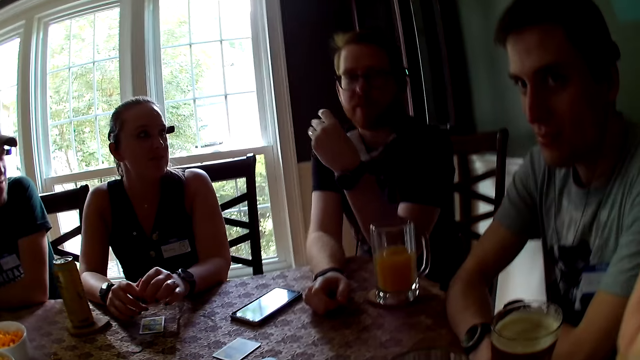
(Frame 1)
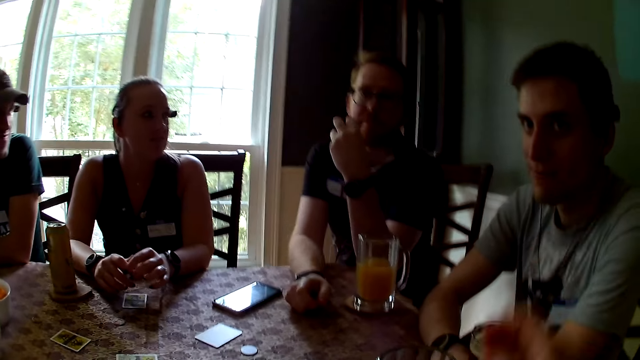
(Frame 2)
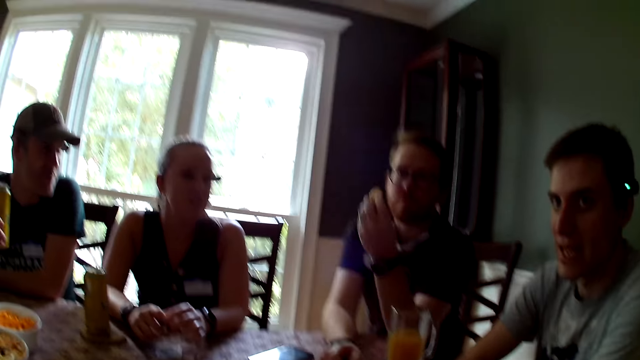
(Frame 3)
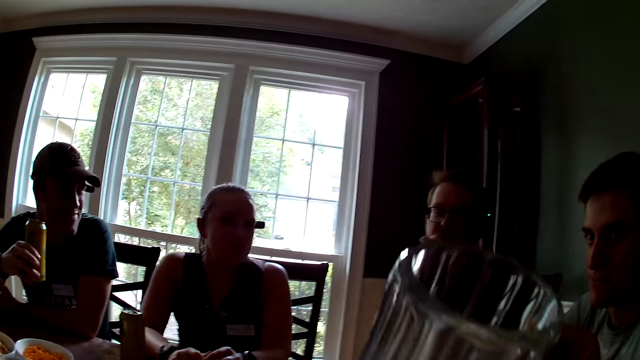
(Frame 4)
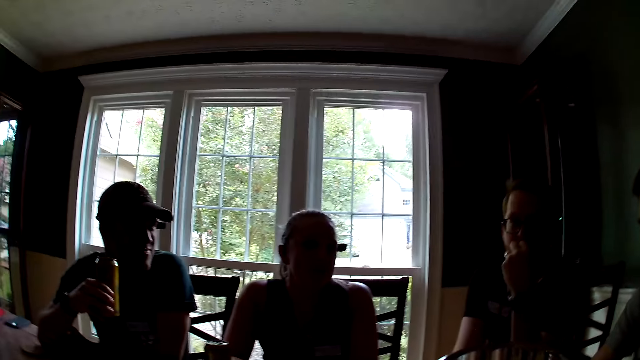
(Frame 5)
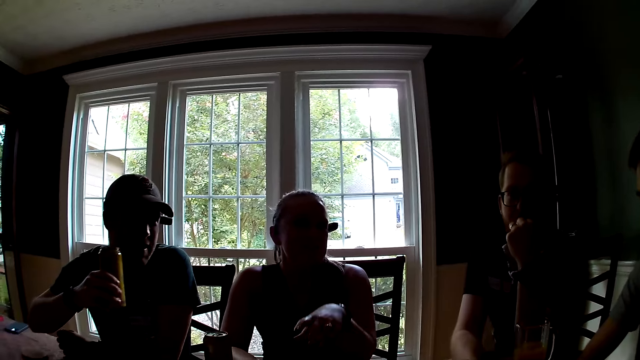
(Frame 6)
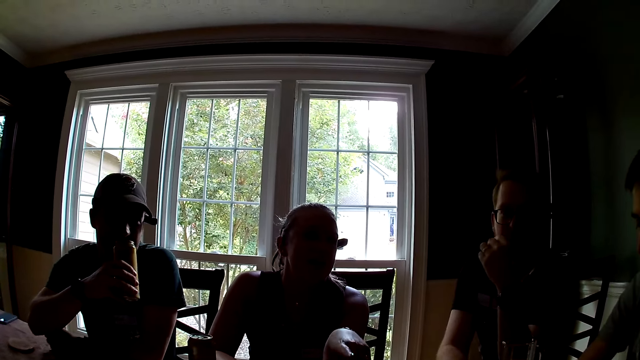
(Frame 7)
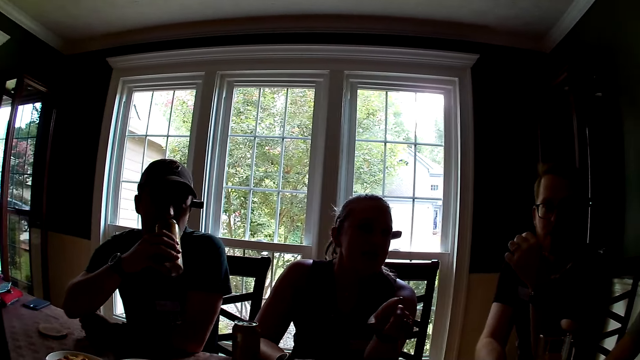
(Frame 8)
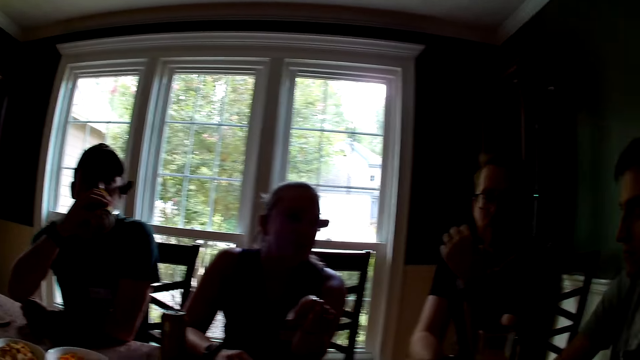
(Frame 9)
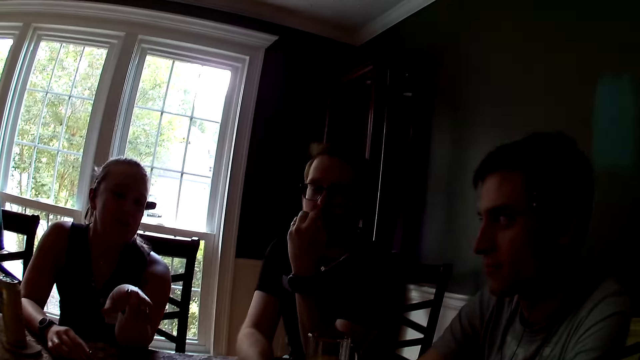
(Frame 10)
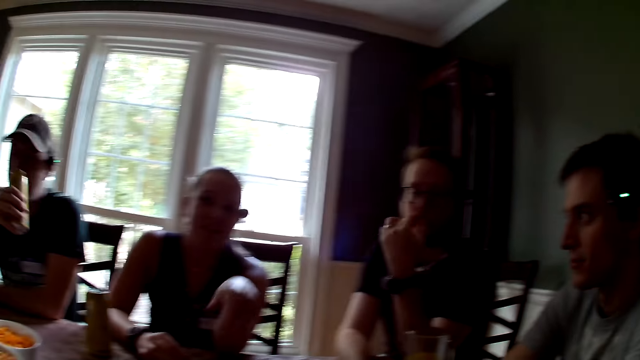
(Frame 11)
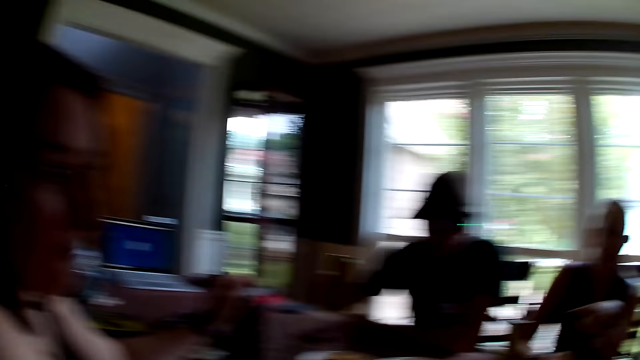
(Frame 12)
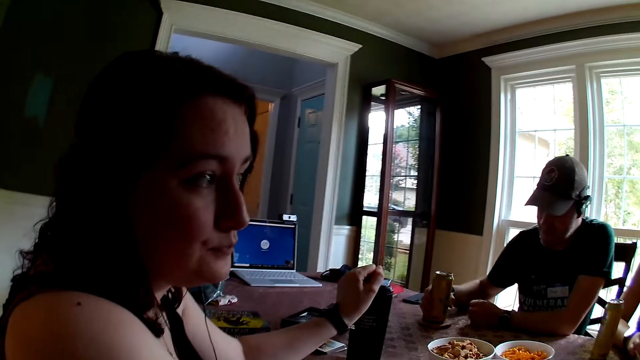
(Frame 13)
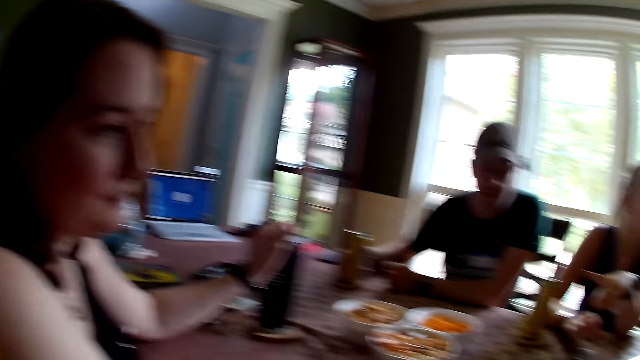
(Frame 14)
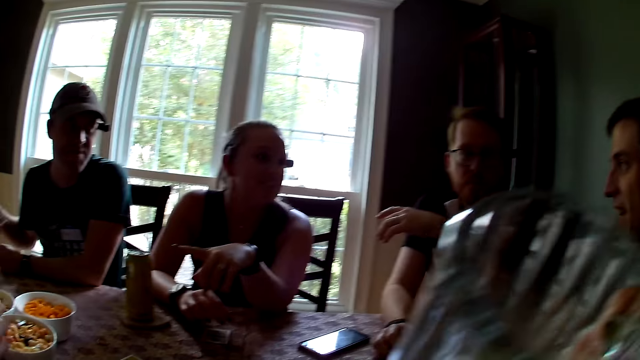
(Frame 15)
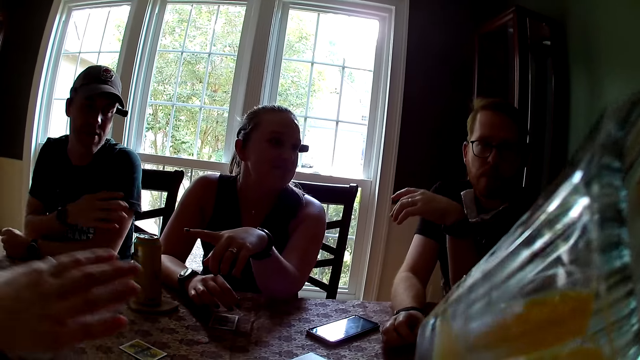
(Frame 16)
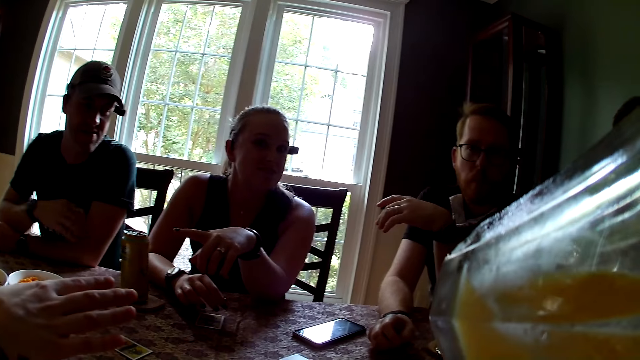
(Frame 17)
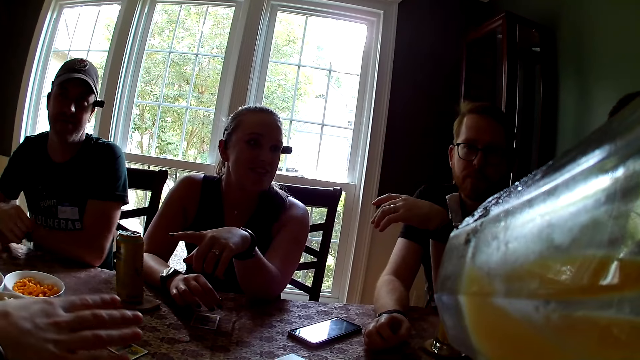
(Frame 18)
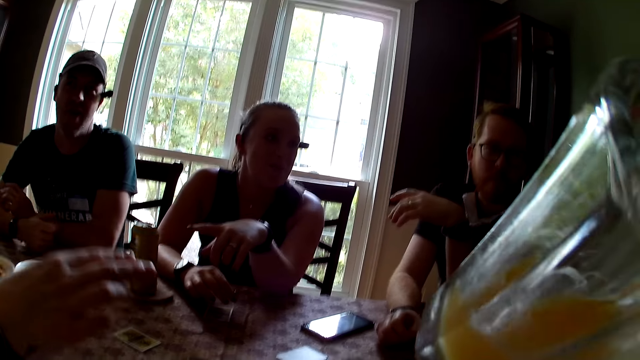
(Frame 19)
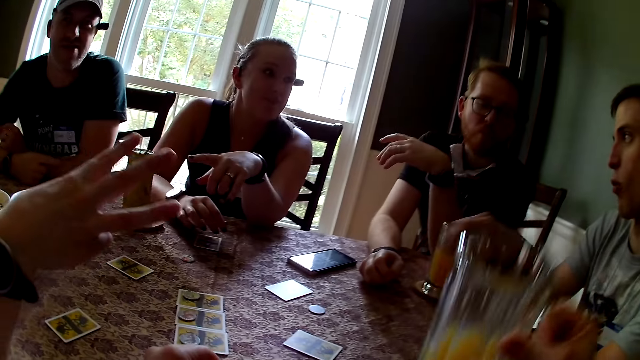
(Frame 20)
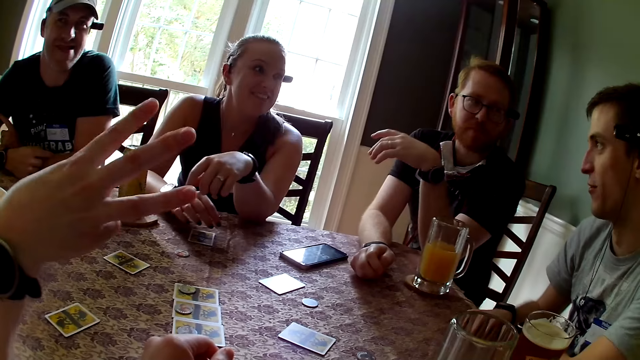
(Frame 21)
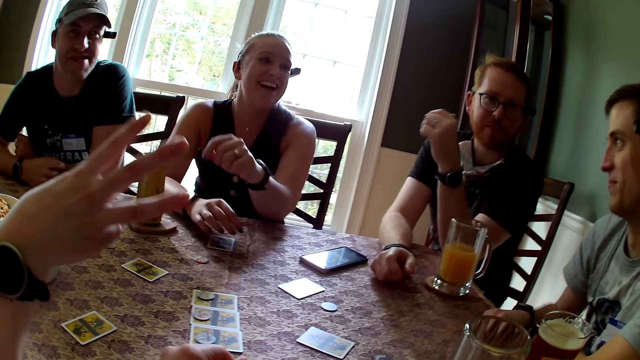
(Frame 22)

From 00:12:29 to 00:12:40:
A man sways the left hand. The camera wearer speaks to a group of people at the table. They raise a glass with the right hand. They speak to the group of people at the table again. They look around. Another man drinks from the can. A woman points with the left hand. The camera wearer looks around. A man keeps the soda on the coaster. The camera wearer looks around again. They drink from the cup of juice. Another woman raises the right hand.

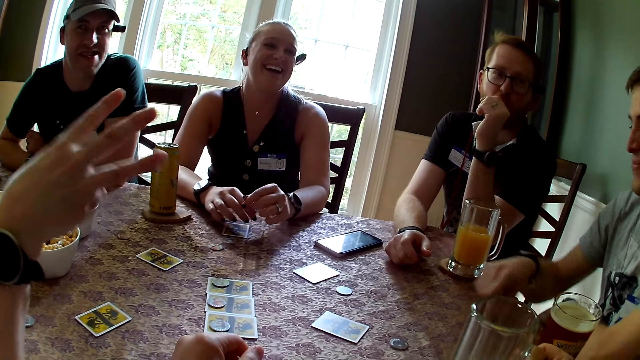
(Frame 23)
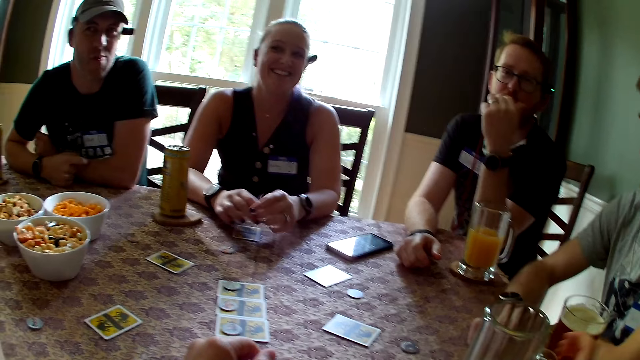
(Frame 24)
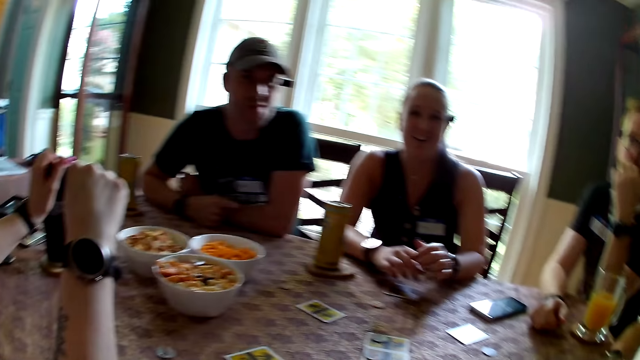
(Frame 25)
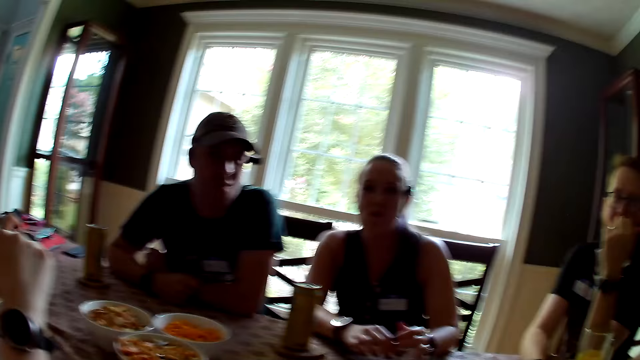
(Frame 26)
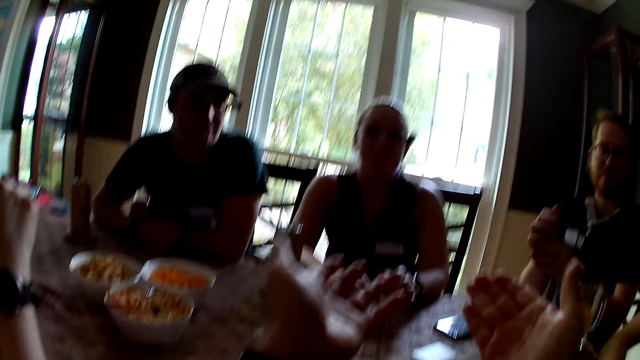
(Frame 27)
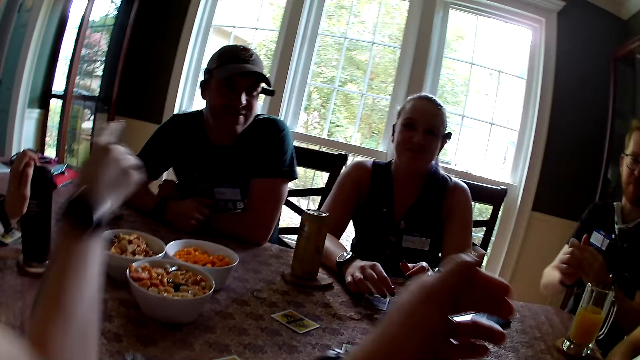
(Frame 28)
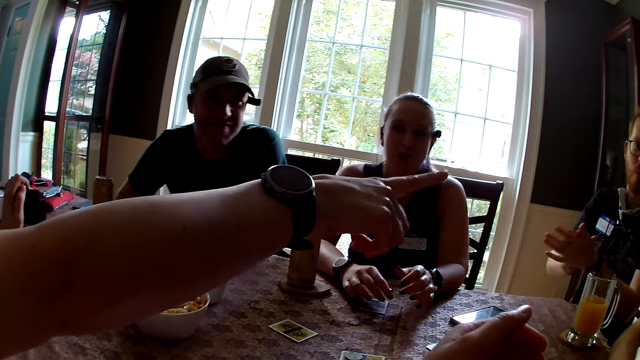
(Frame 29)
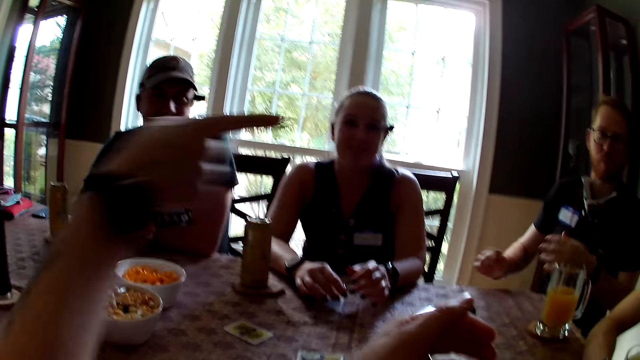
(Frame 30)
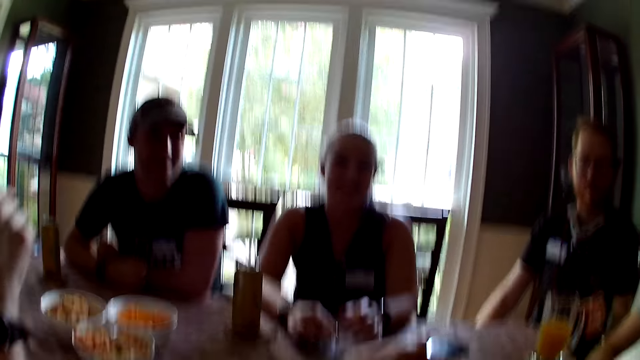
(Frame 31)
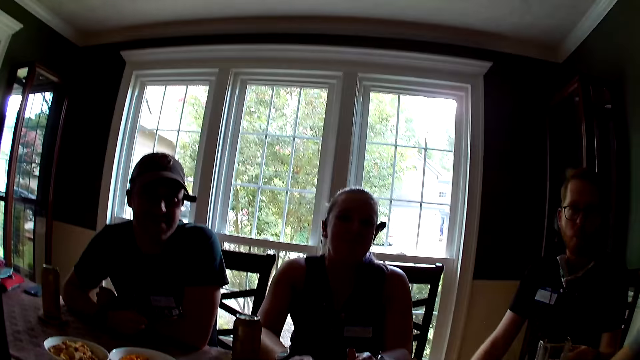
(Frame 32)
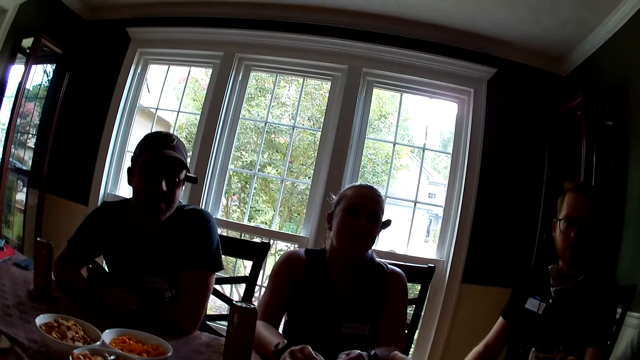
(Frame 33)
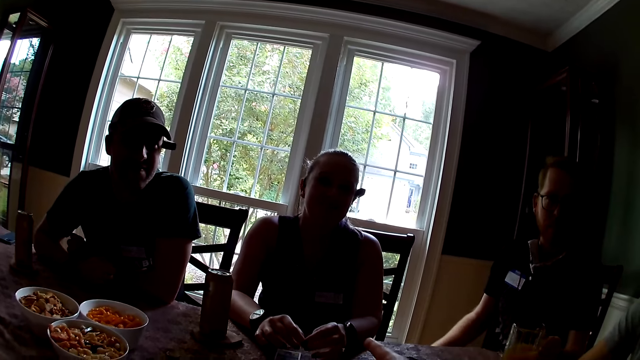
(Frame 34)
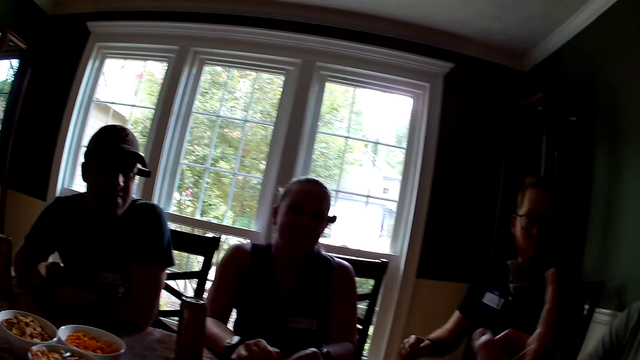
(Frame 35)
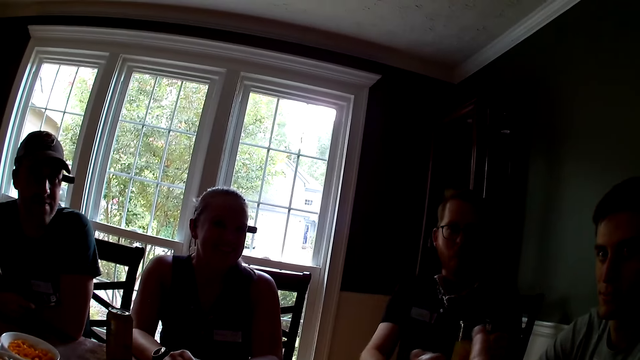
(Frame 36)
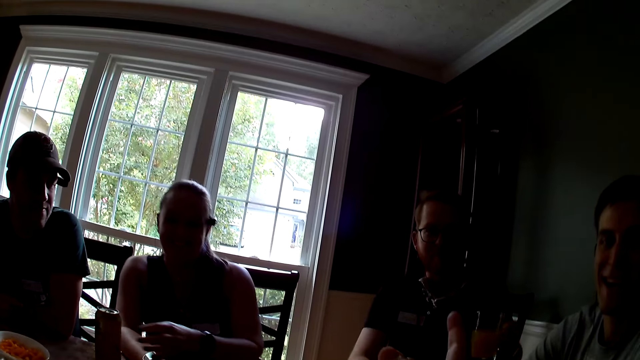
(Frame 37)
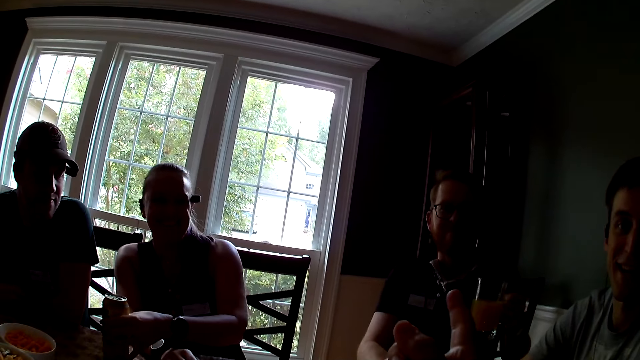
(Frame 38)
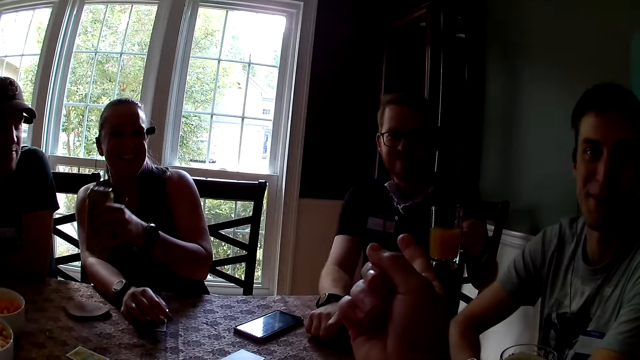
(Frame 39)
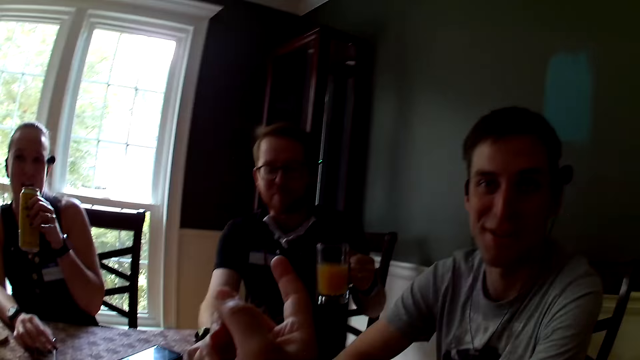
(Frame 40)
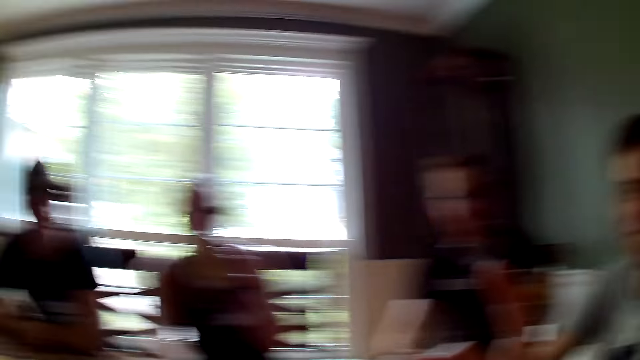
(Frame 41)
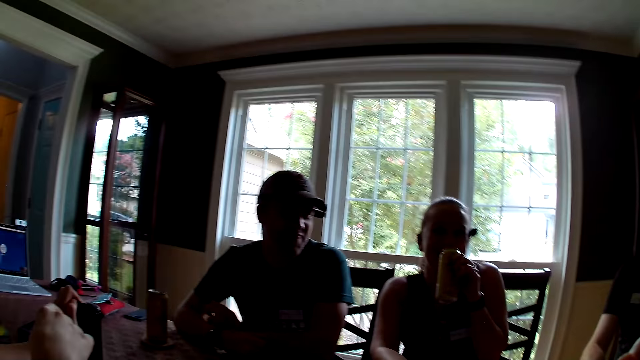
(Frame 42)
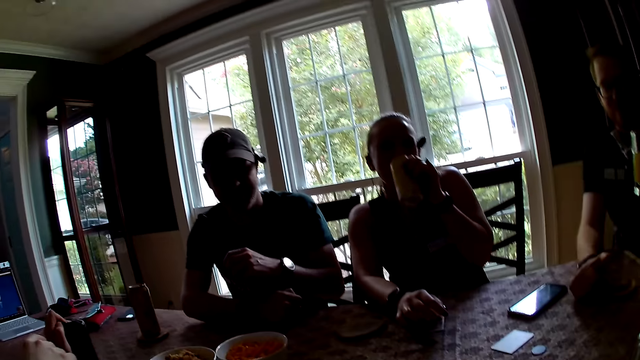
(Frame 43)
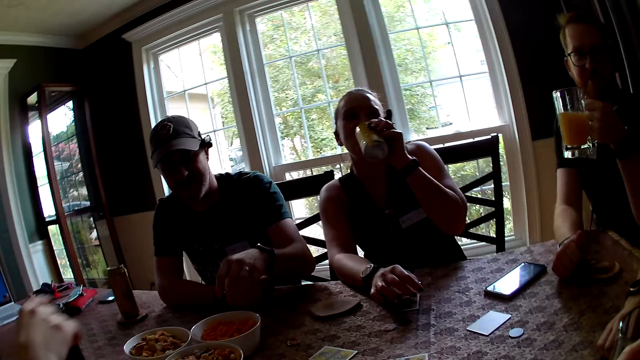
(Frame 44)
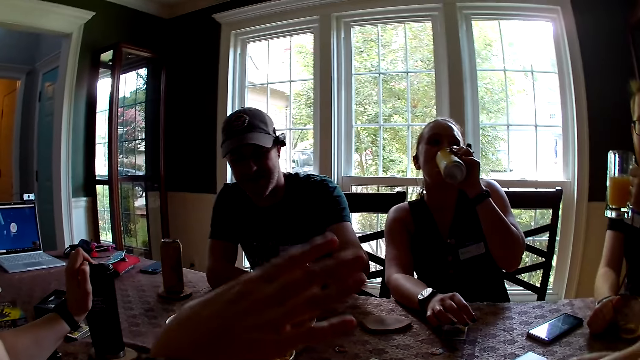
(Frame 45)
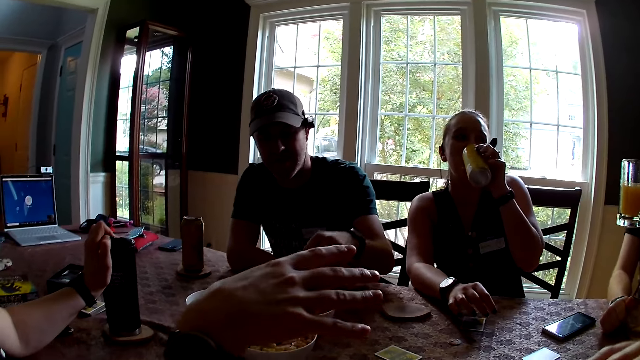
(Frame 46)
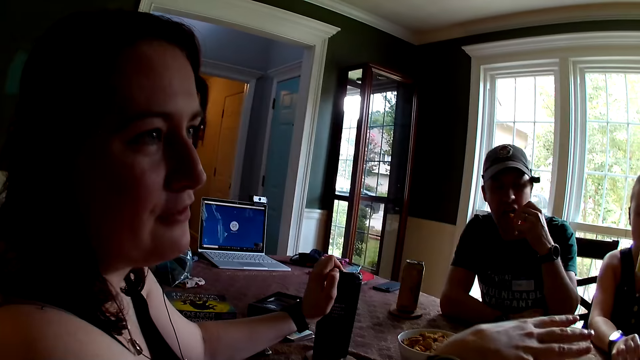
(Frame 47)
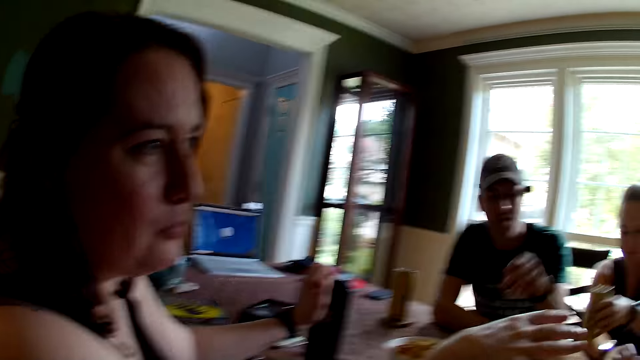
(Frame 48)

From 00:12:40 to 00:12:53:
The camera wearer looks around. They speak to the group of people at the table. They raise the left hand. A woman points with the right hand. A man keeps the cup of beverage on the table. Another woman carries the soda from the table with her left hand. The man holds the cup of juice with his left hand. The camera wearer looks around. The other woman drinks from the soda. The first woman raises the right hand. The camera wearer looks around.
